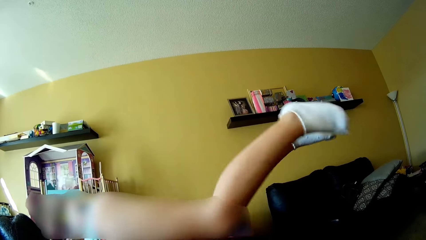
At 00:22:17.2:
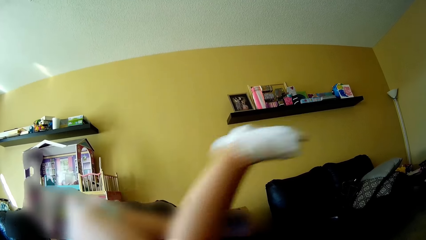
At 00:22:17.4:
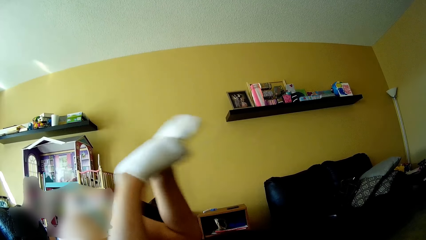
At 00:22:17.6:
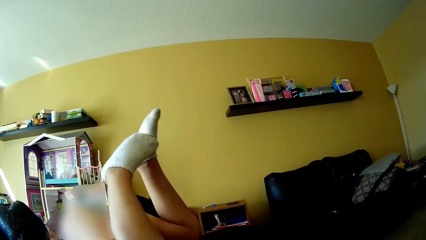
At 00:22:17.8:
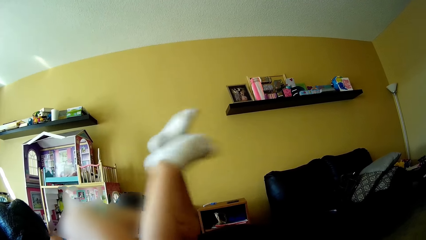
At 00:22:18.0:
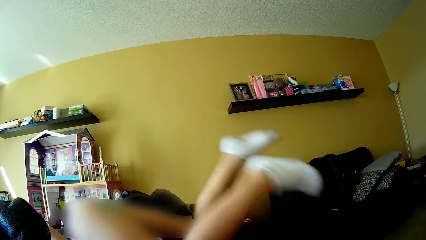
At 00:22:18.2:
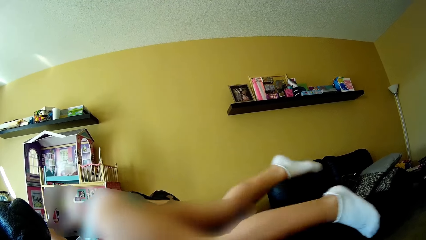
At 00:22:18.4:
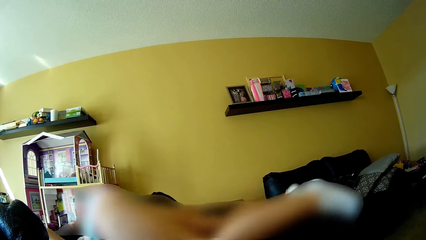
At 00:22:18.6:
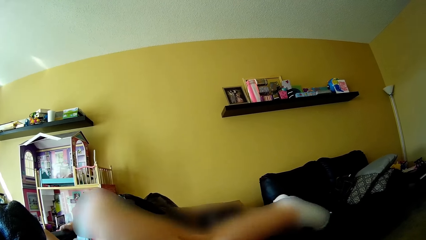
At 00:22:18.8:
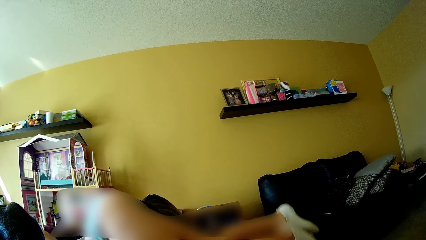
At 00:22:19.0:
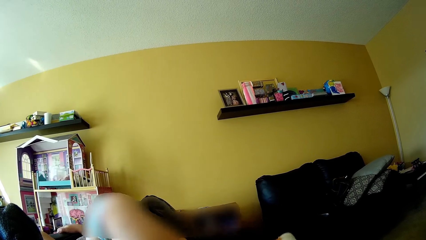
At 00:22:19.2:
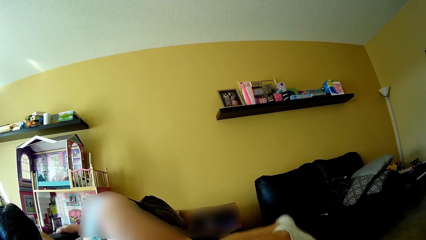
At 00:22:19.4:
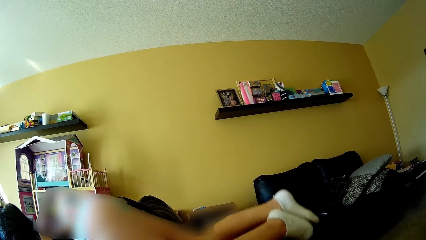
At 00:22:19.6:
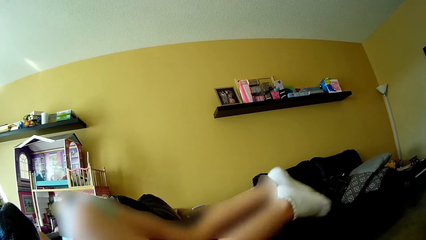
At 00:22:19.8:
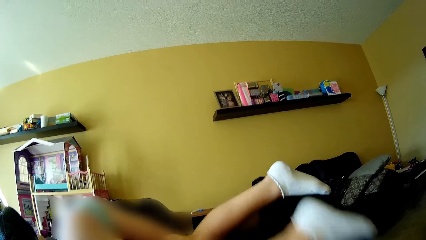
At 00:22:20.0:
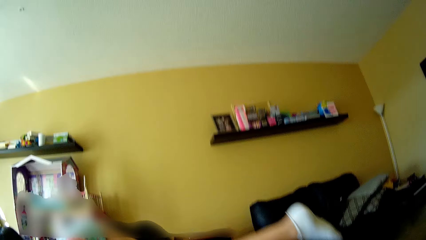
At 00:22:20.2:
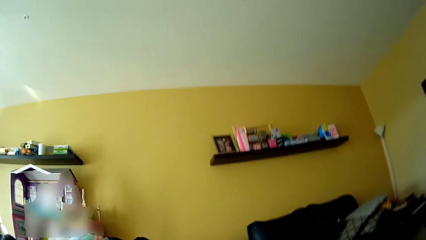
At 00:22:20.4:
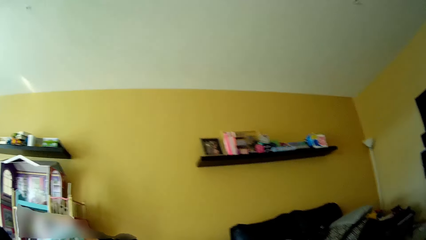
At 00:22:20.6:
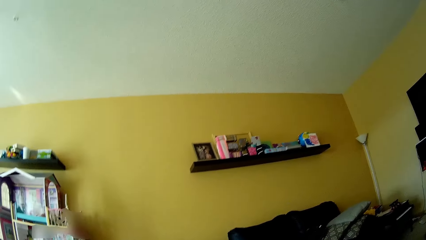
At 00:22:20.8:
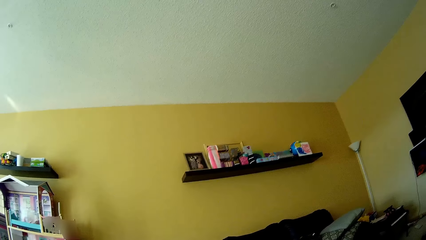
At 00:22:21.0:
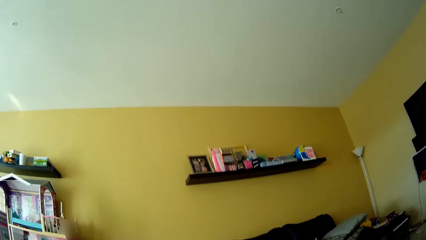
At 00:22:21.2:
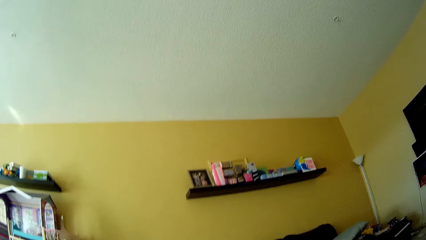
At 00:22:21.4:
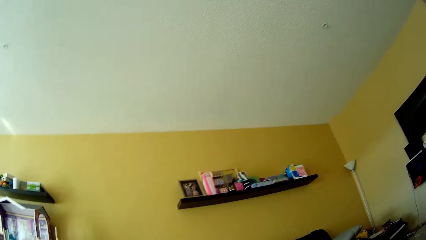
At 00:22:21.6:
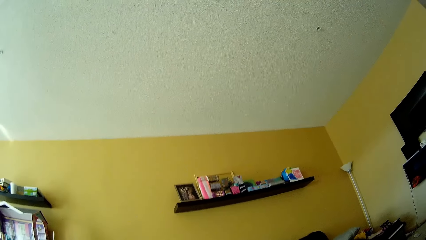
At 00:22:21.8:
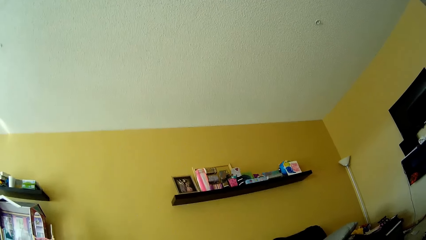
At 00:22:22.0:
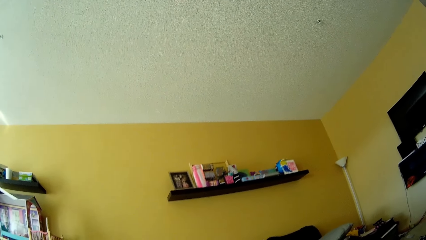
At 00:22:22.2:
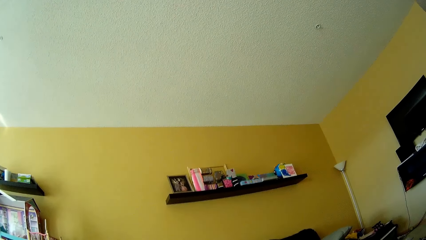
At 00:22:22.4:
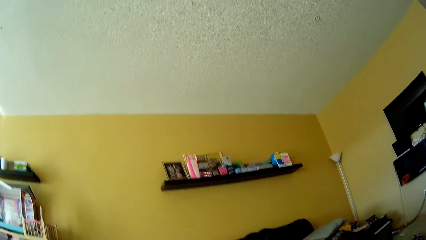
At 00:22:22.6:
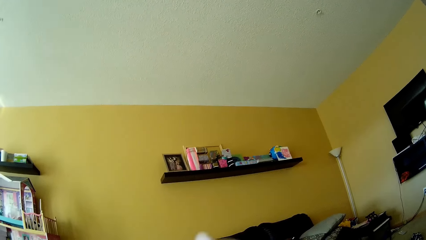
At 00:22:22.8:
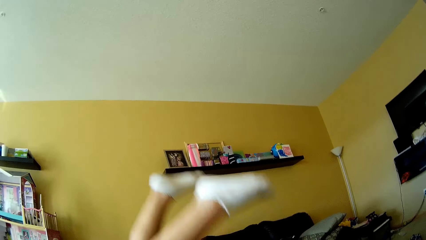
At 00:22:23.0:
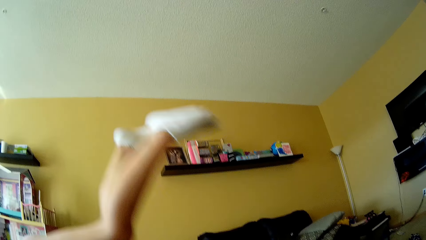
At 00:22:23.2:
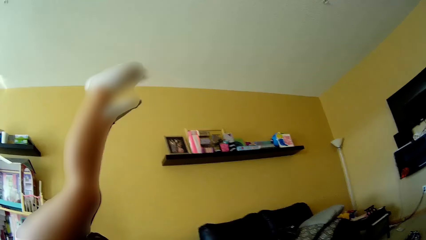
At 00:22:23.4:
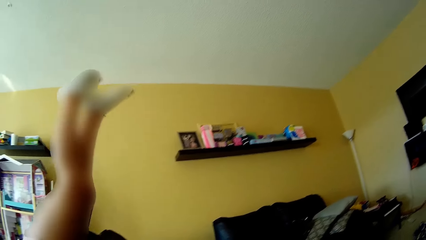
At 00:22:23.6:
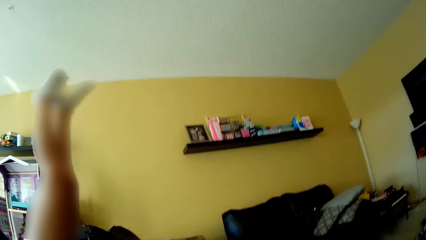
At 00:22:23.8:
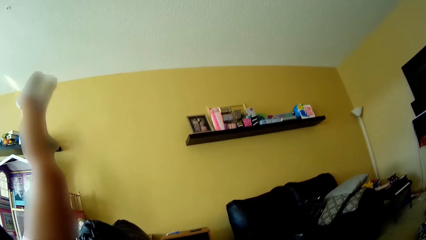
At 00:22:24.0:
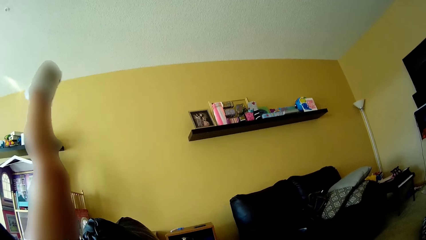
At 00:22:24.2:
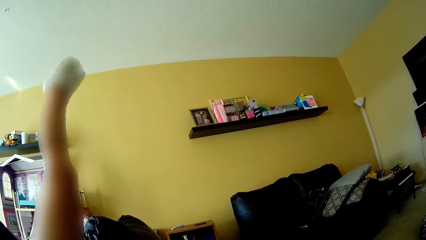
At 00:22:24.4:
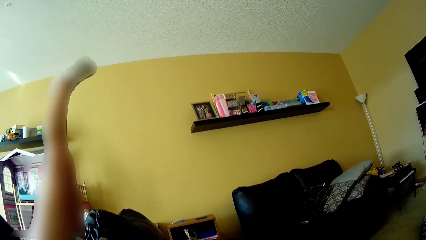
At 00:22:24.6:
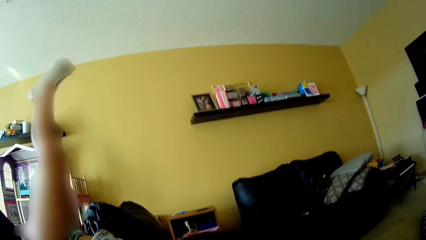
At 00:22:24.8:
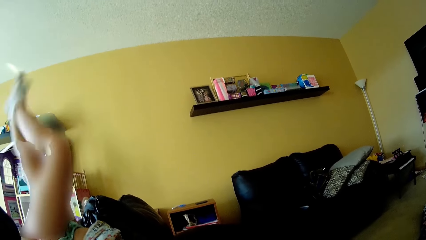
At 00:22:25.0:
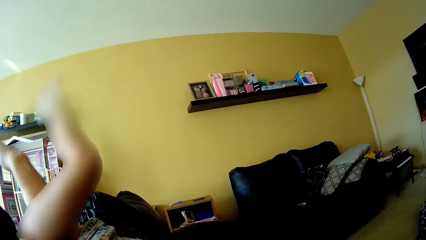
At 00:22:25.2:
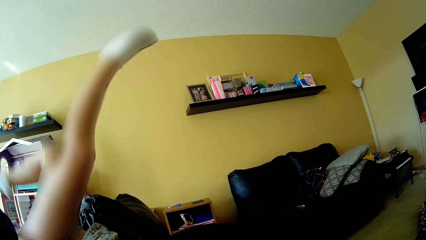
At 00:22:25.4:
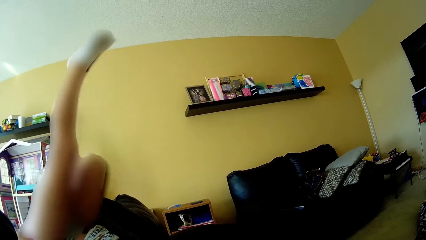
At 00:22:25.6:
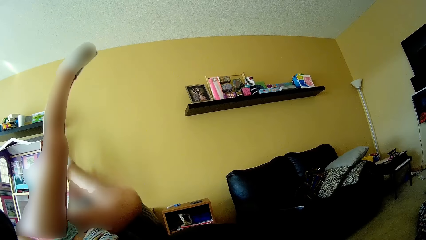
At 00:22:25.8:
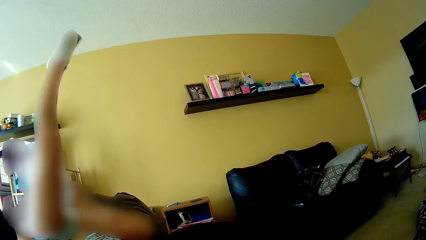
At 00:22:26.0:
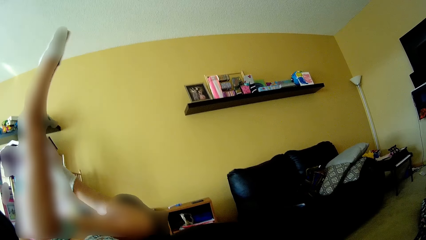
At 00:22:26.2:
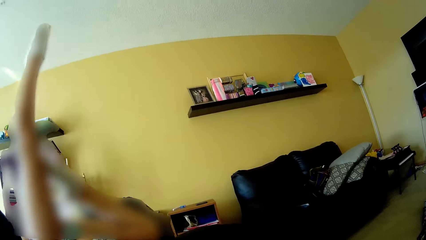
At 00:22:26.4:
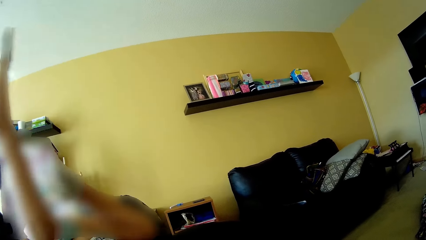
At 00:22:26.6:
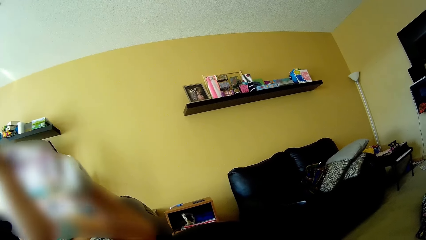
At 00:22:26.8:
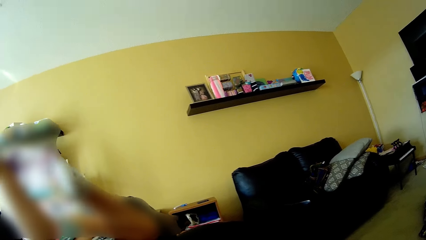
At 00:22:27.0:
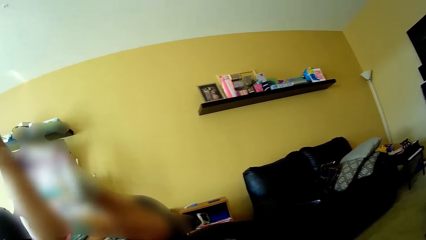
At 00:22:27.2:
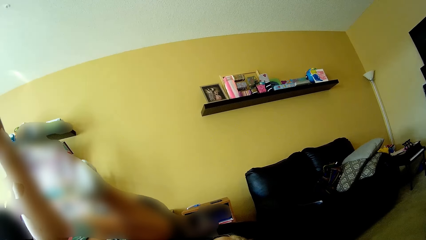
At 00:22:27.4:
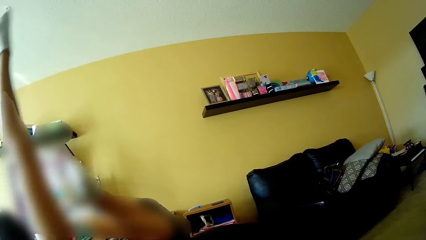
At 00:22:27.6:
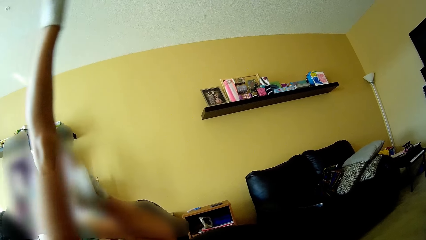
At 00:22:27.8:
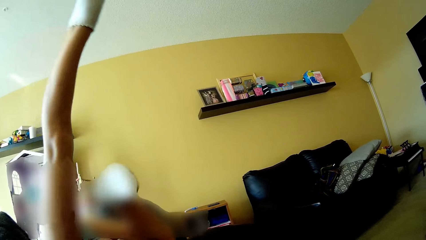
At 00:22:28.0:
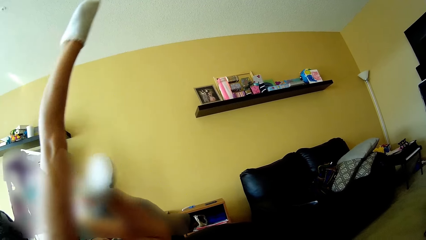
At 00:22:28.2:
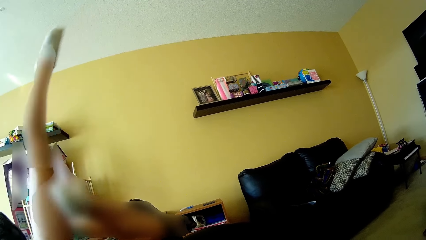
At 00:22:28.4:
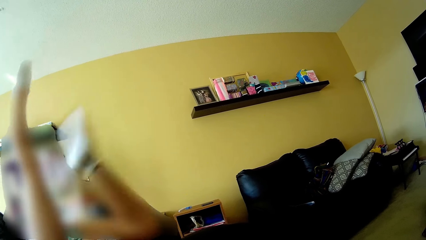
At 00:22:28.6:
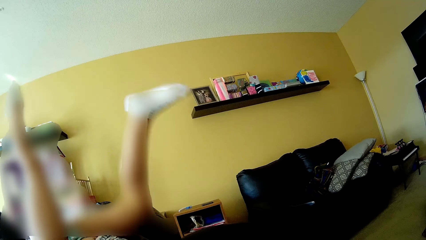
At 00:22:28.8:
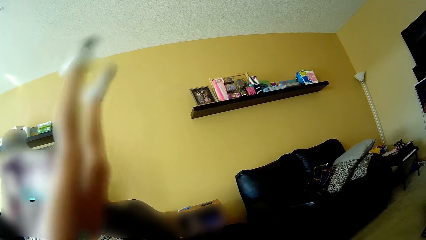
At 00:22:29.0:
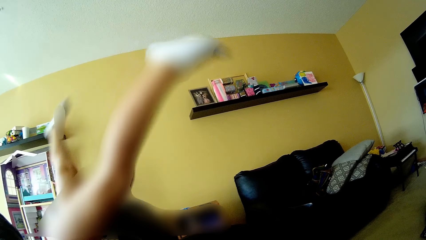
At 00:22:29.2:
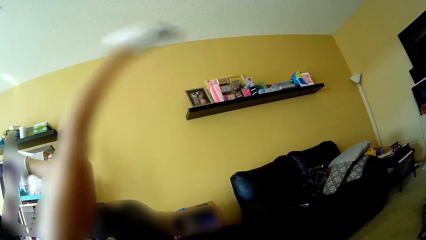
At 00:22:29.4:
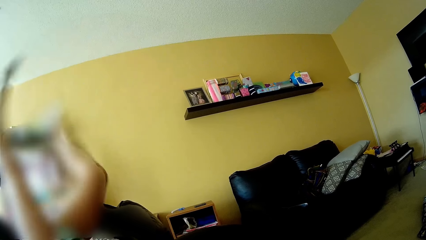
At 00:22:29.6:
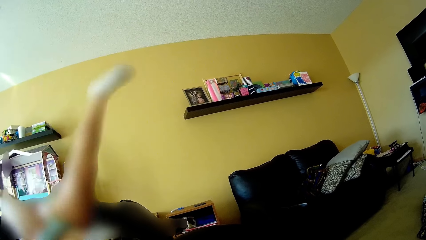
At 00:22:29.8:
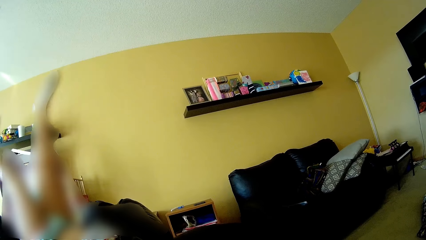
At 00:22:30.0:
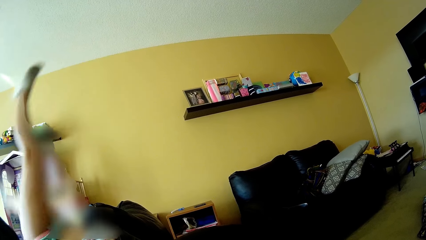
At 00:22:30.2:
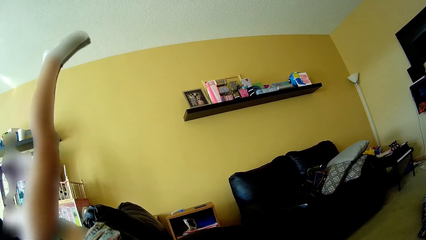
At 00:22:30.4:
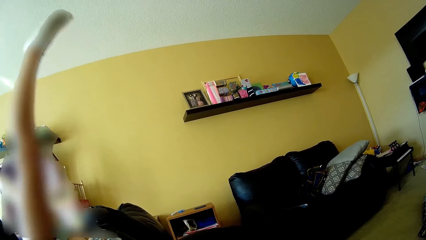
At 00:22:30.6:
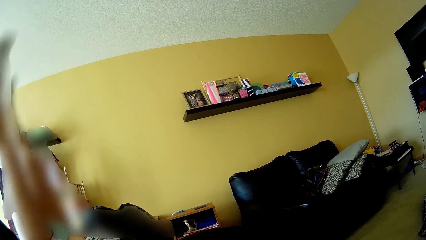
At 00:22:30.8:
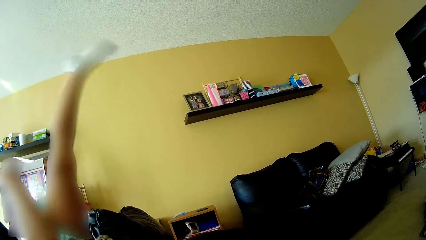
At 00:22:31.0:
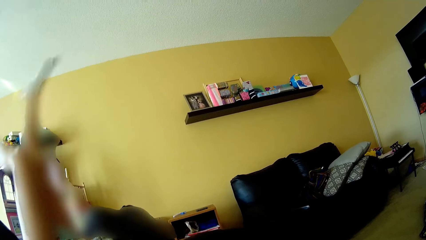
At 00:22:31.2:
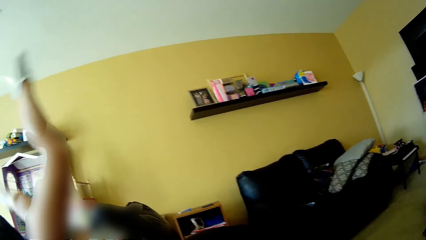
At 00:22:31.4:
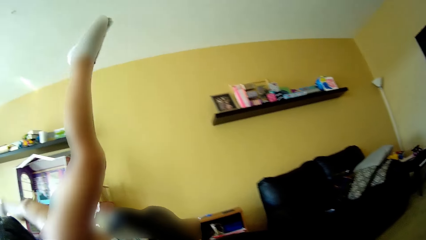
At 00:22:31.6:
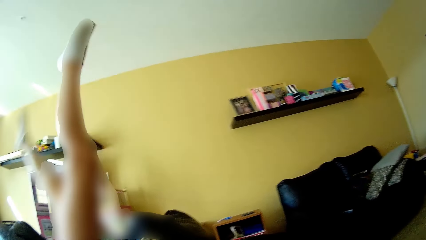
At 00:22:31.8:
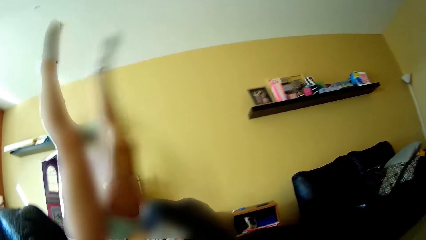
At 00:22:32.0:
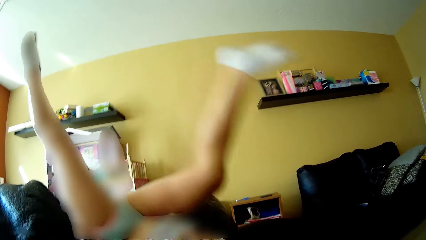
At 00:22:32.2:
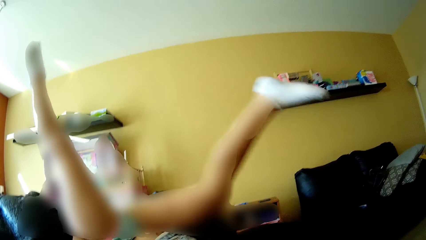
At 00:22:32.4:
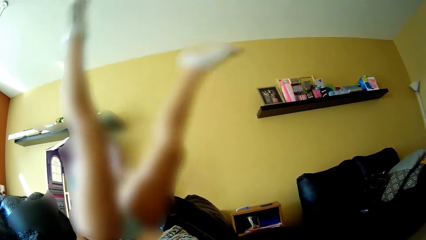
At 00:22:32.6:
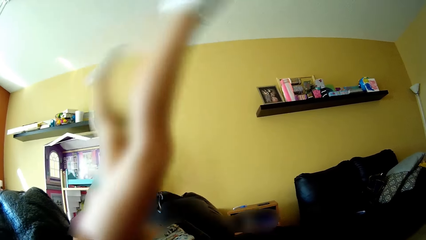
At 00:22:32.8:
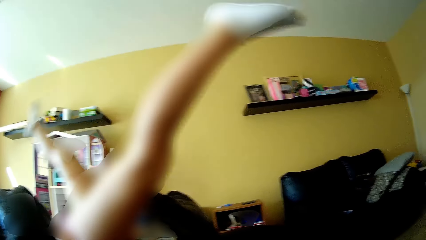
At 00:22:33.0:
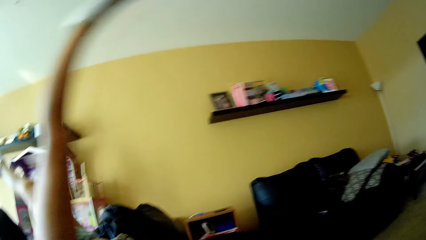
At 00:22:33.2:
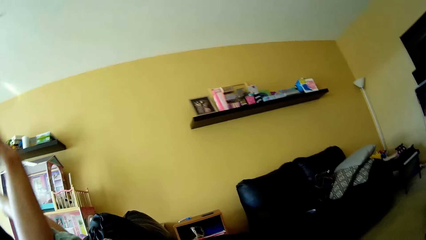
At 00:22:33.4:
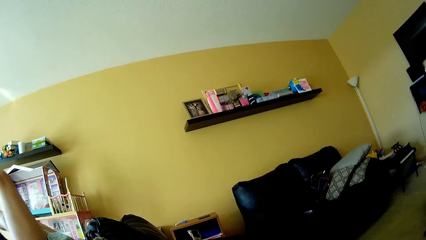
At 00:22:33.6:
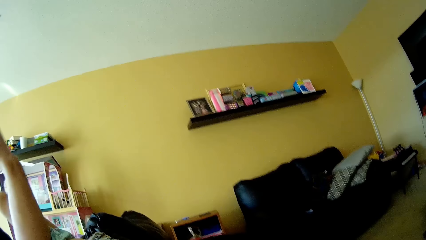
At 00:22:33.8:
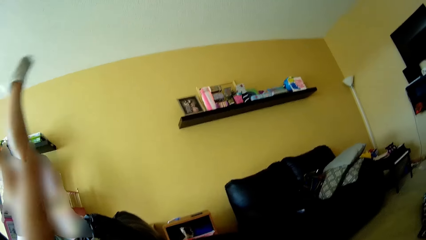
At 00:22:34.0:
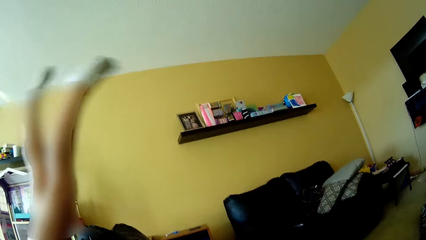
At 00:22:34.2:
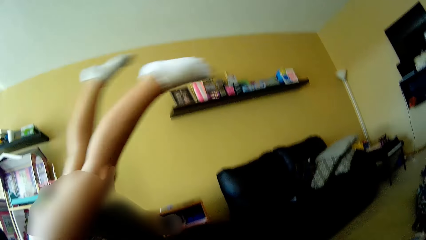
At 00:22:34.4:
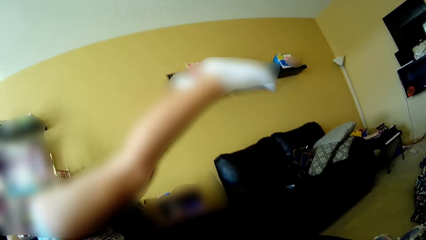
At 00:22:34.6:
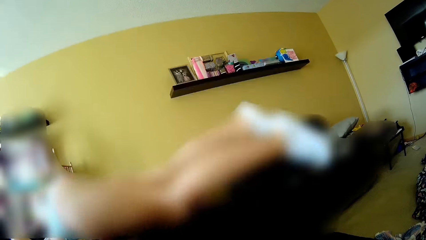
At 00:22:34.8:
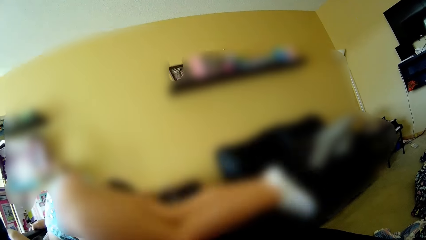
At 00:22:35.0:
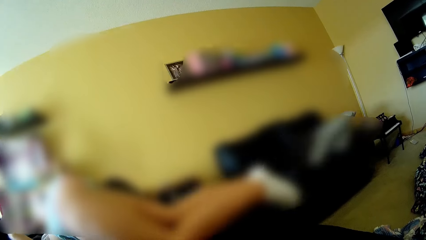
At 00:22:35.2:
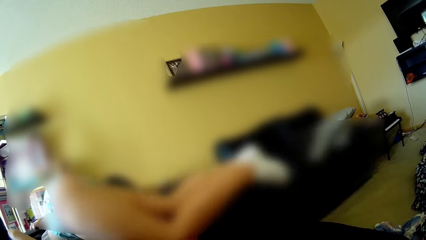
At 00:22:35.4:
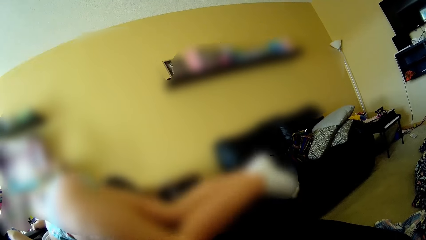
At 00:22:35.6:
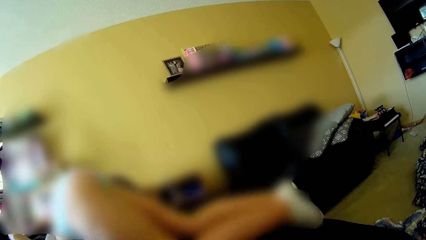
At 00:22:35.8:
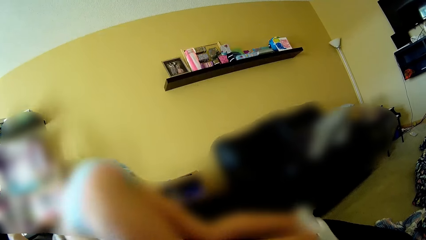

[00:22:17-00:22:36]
The girl talks to the camera wearer. The camera wearer talks to the girl. The girl lifts her legs. The girl talks to the camera wearer. The girl wiggles her legs in the living room. The camera wearer talks to the girl. The girl lifts her legs. The girl asks the camera wearer a question.
